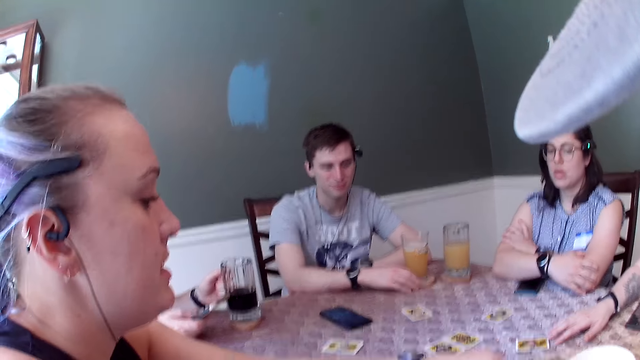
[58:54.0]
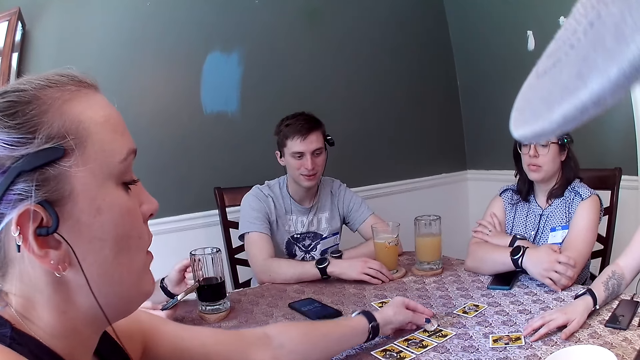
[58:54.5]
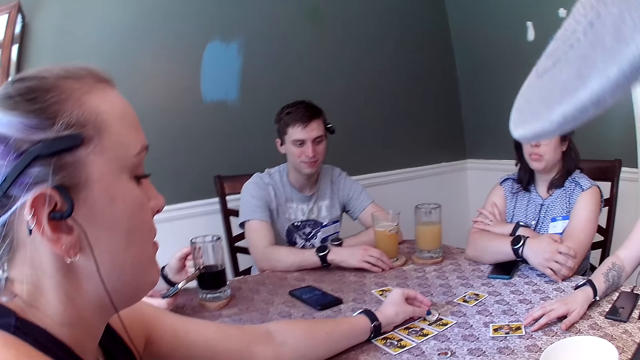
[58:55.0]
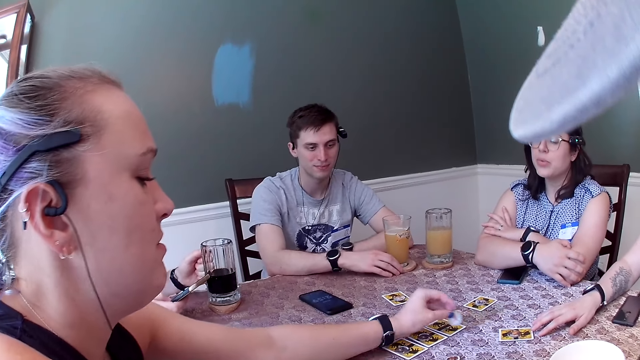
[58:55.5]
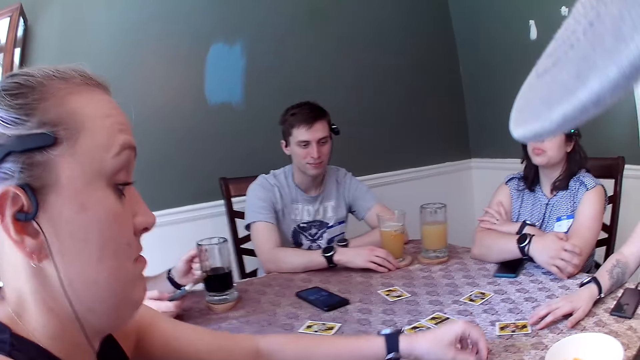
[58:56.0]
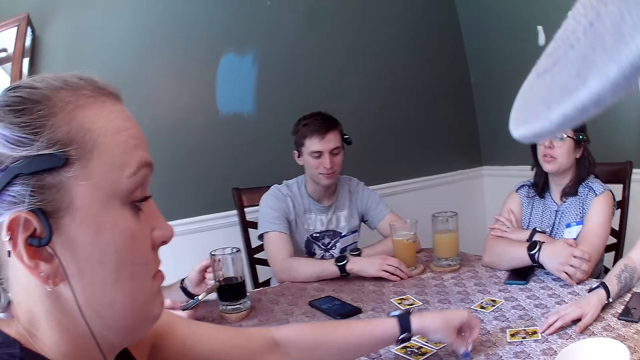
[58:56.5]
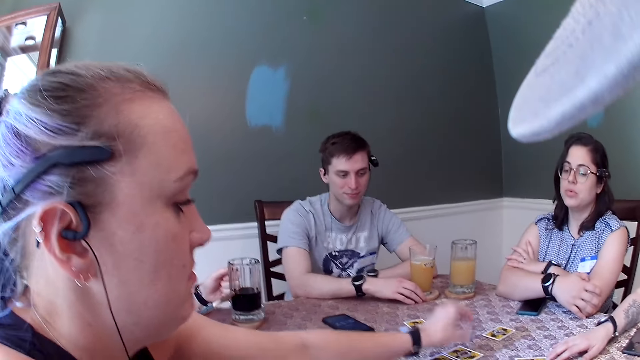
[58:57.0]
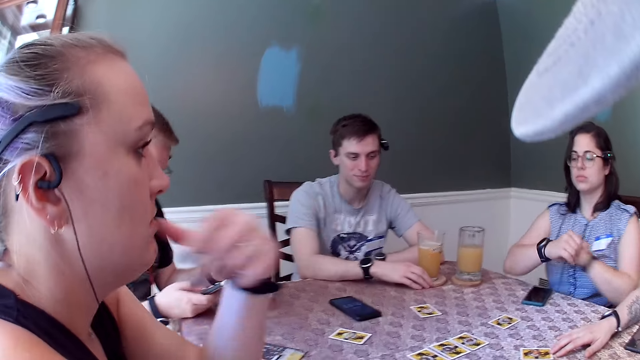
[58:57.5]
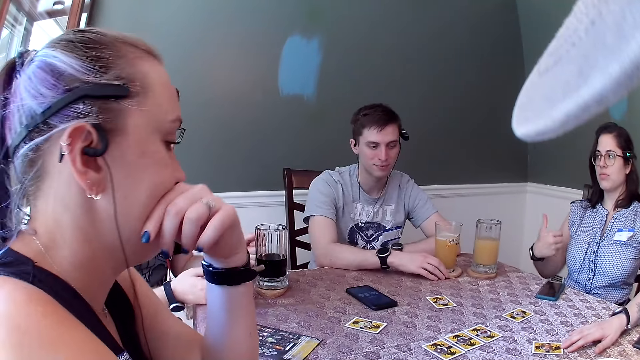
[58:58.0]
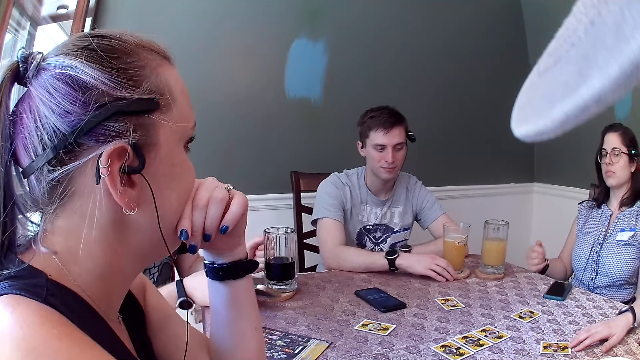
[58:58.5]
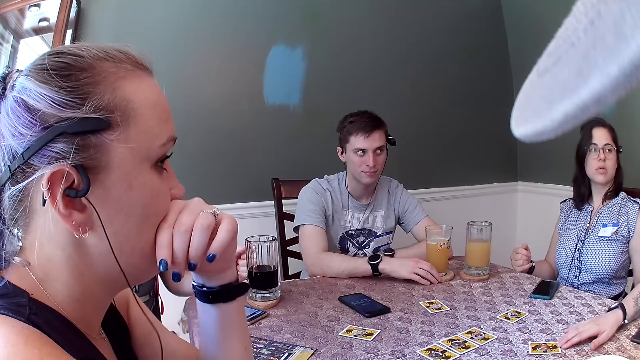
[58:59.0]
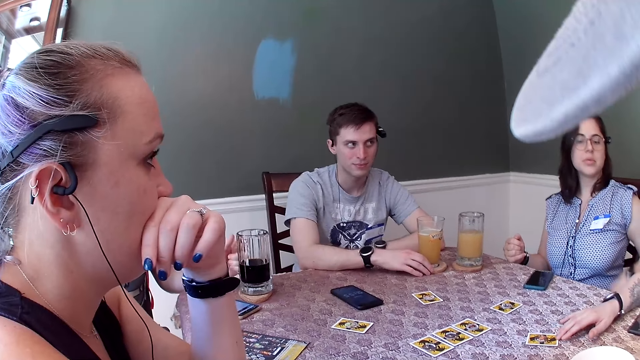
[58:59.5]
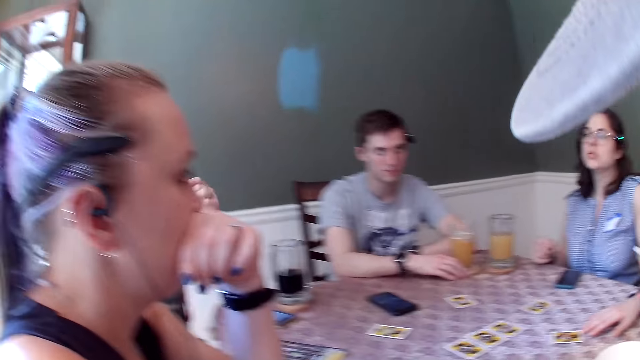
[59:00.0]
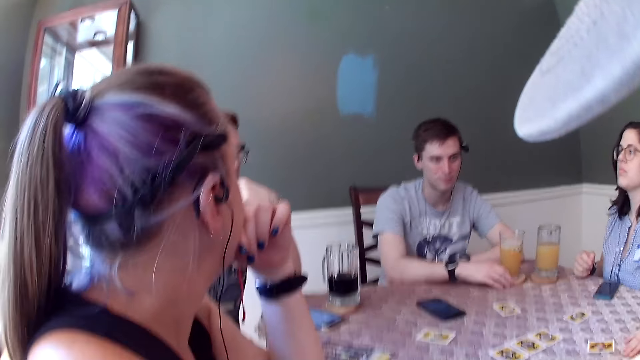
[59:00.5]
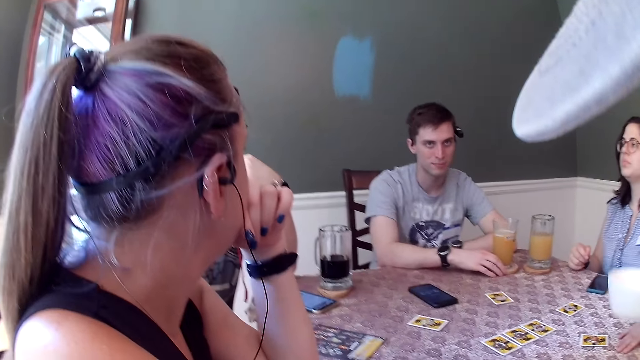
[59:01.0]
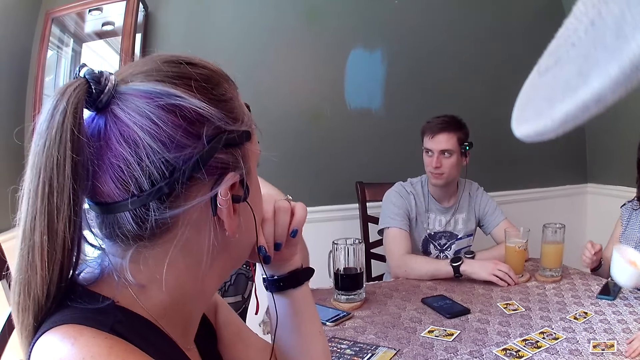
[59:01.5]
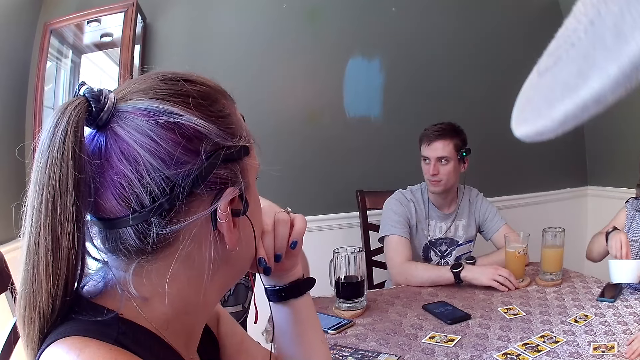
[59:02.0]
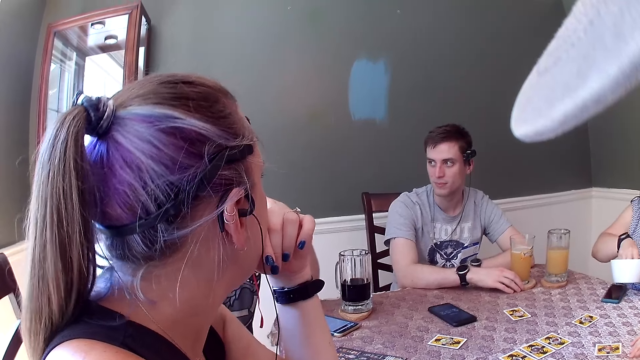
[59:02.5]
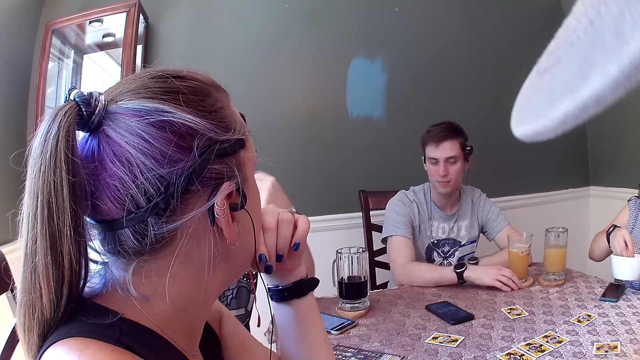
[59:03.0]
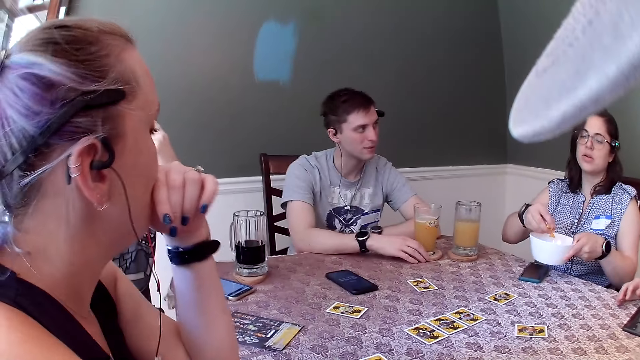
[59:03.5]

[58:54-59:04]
A woman picks up a chip or coin from the table with her left hand. The woman places the chip on the top card on the table with her left hand. The woman removes the coin from the card and picks up the chip from the table with her left hand. The woman drops the chip on the top card on the table with her left hand. The woman picks up the chip from the table with her left hand and drops the chip on the top card on the table with her left hand. The woman removes the hand from the card. A man drops the phone on the table with his right hand. Another woman lifts up a bowl of cheese puffs from the table with her left hand. The other woman takes some cheese puffs from the bowl with her right hand.

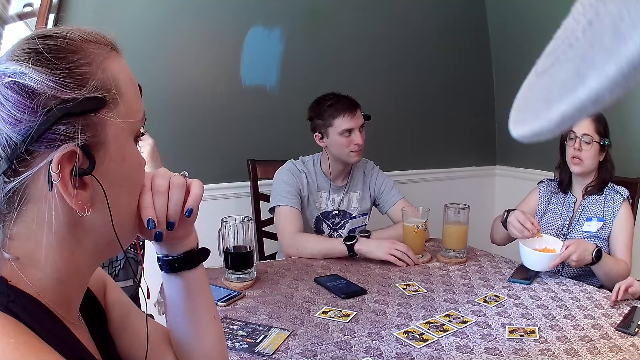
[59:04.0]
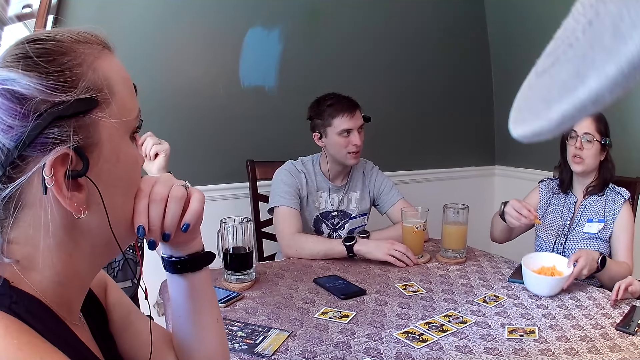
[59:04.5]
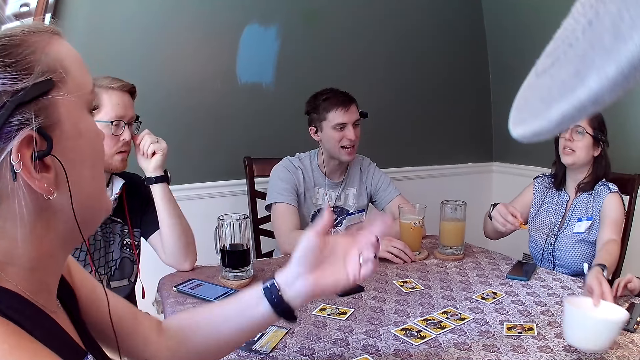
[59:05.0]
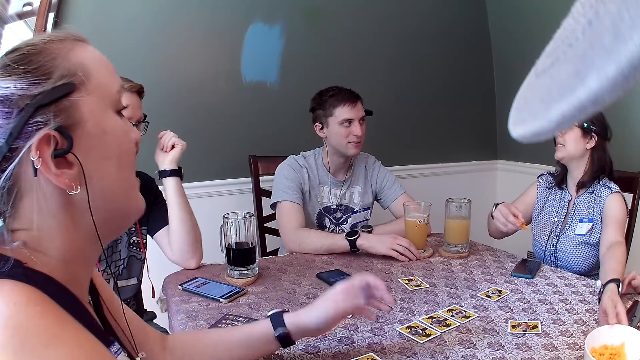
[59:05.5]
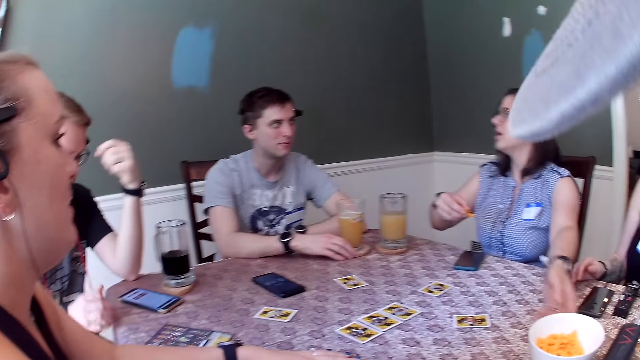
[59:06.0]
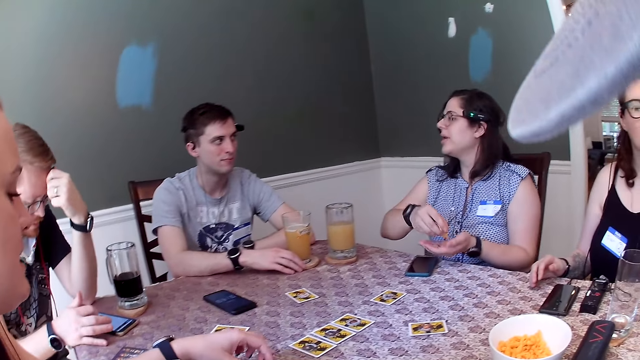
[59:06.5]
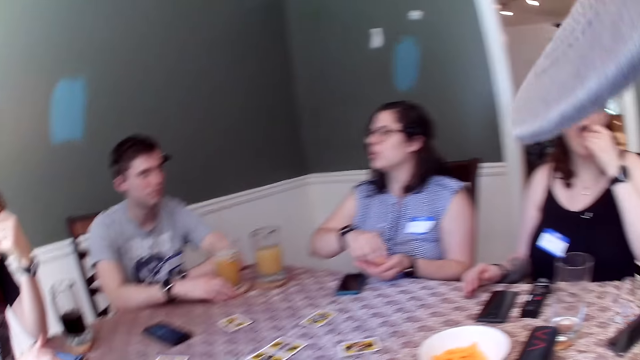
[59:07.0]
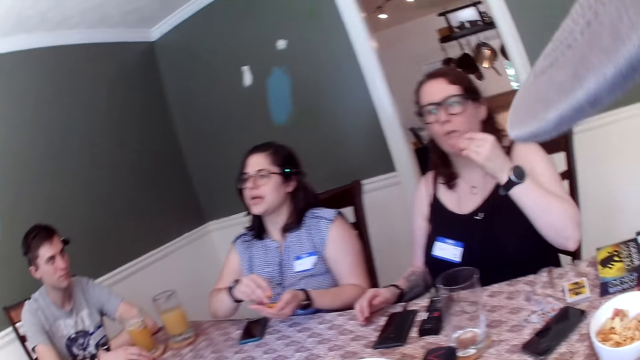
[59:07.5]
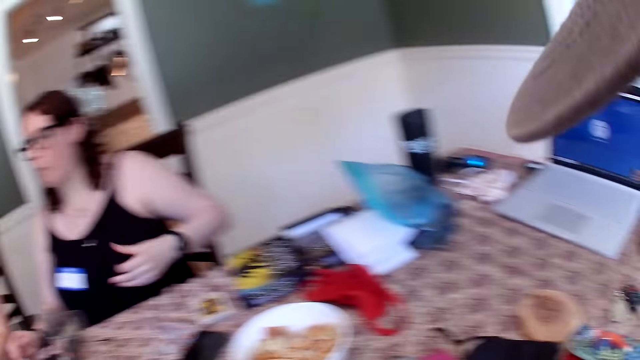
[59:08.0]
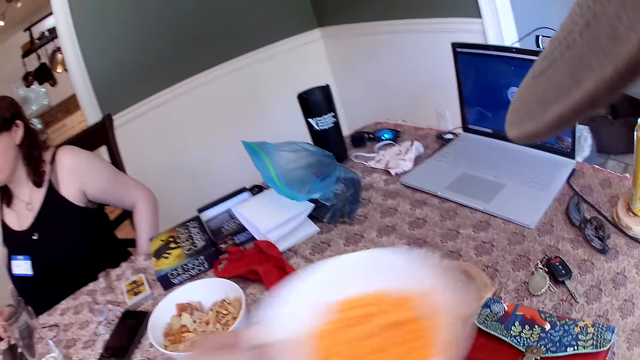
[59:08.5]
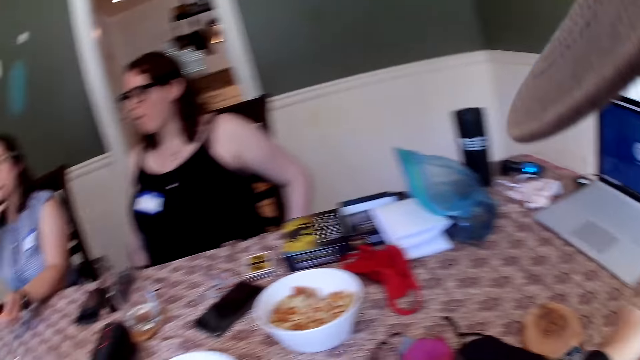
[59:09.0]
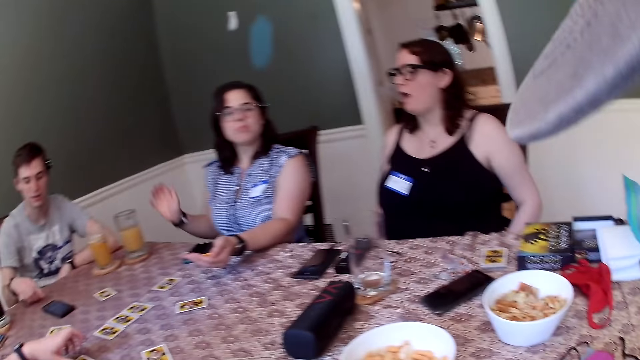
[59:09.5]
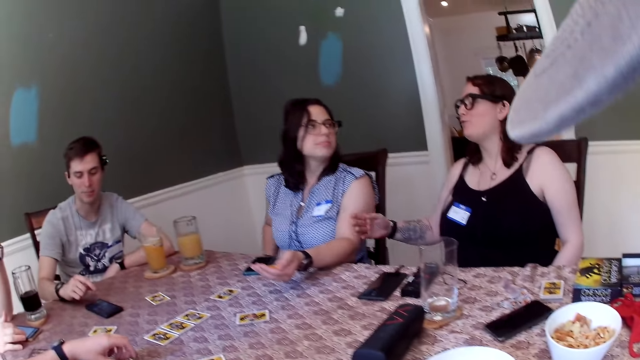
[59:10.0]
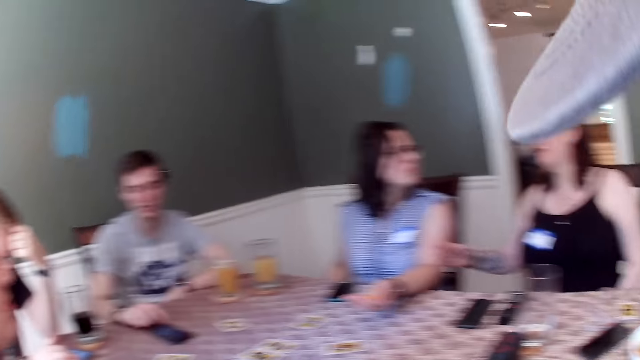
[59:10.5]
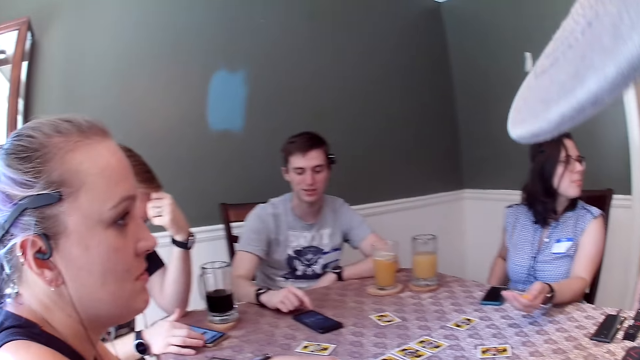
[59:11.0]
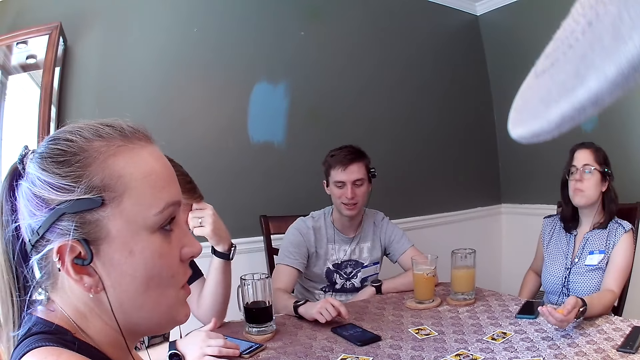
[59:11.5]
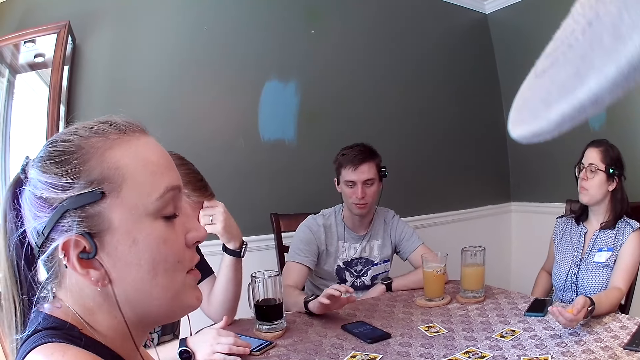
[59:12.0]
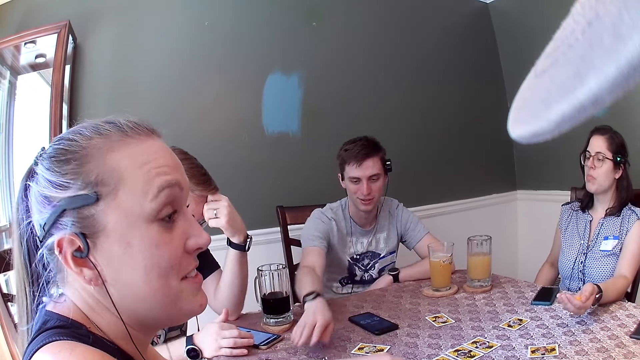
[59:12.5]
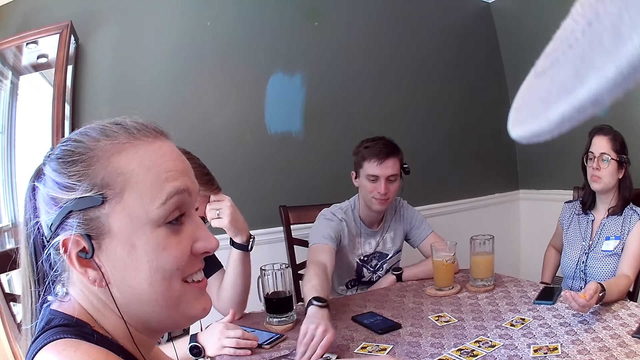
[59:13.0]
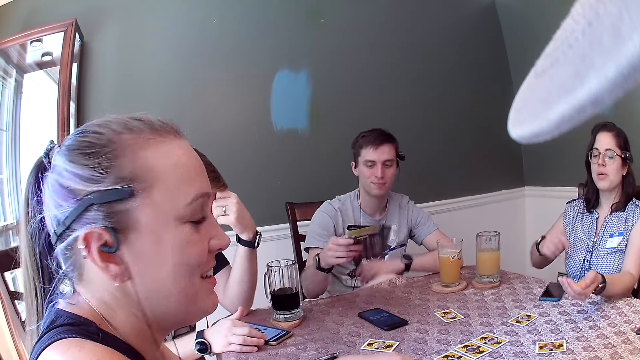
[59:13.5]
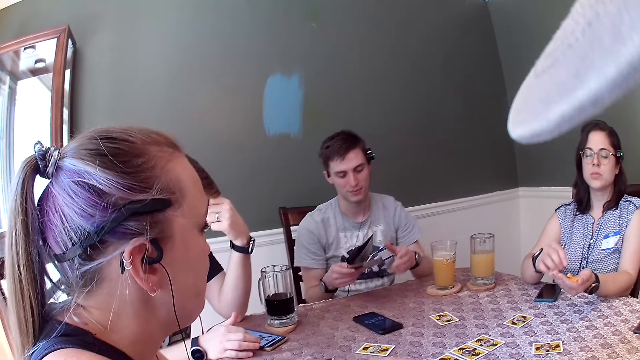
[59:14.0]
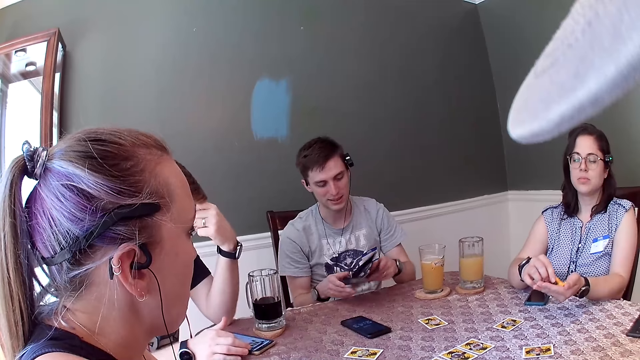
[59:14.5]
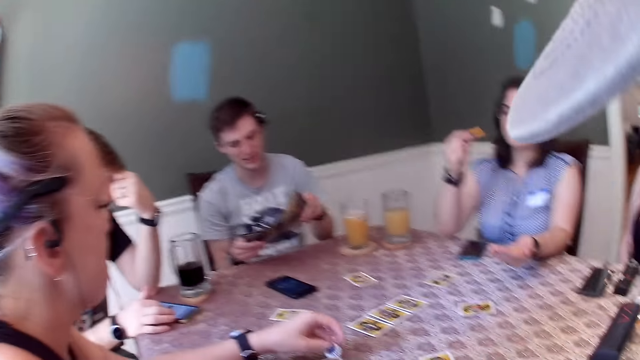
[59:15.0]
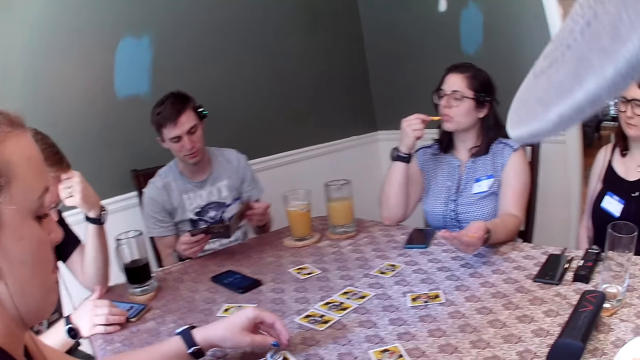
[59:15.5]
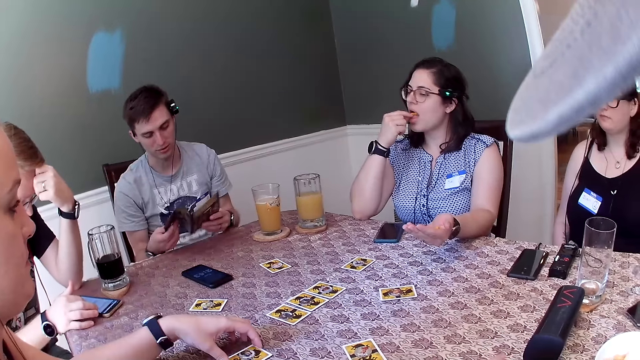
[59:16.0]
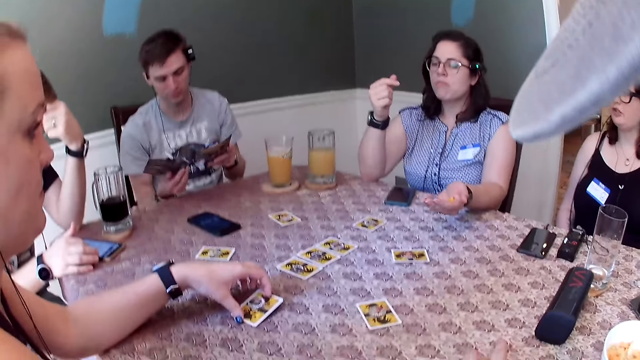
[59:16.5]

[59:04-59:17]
A woman drops the bowl or container of cheese puffs on the table with her left hand. The woman removes the hand from the container. The woman puts the cheese puffs in her left hand. A man operates the phone. The camera wearer moves the bowl of cheese puffs to the other side of the table with his left hand. He drops the bowl of cheese puffs on the table with his left hand. The woman eats the cheese puffs. Another man operates a phone. The other man picks up a pamphlet or magazine from the table with his right hand. The other man turns the page of the magazine and reads the pamphlet. Another woman plays with a chip or coin and a card on the table with her left hand. The other woman picks up both the coin and the card.
